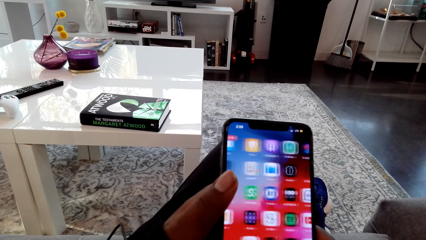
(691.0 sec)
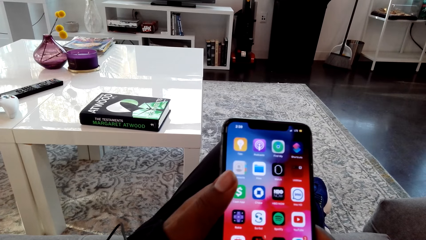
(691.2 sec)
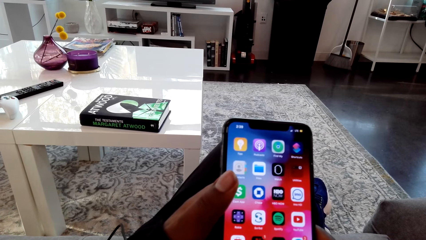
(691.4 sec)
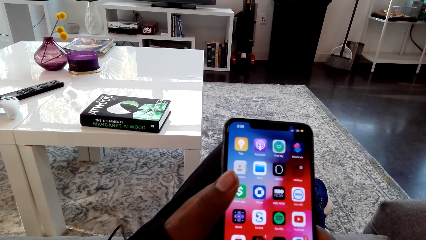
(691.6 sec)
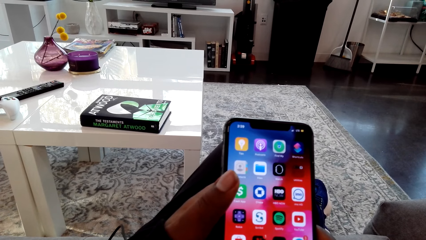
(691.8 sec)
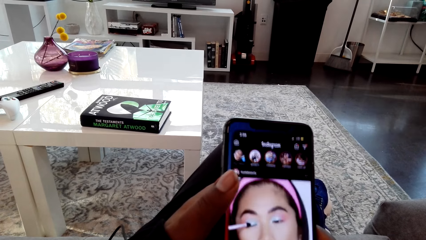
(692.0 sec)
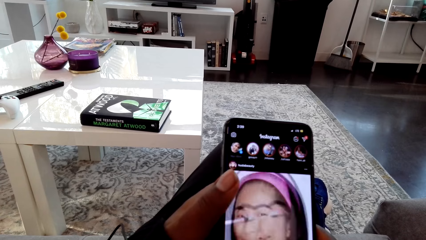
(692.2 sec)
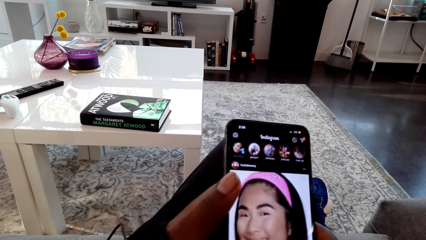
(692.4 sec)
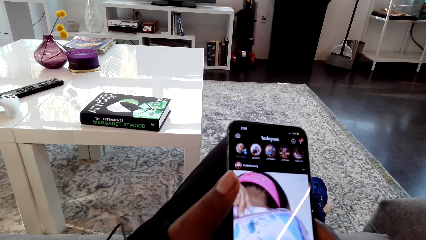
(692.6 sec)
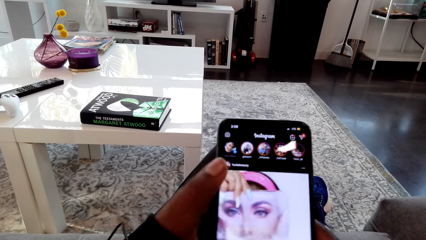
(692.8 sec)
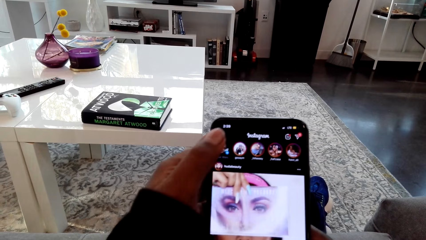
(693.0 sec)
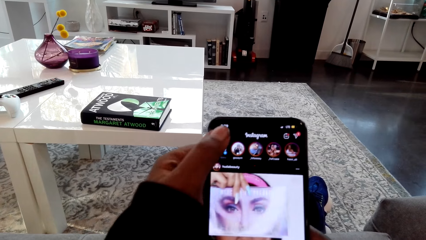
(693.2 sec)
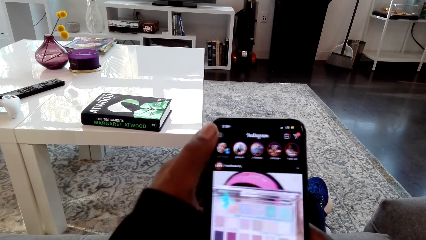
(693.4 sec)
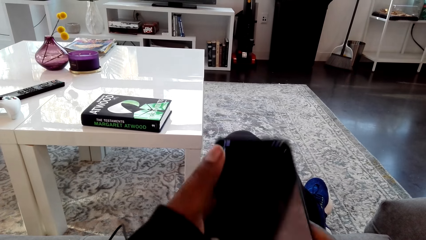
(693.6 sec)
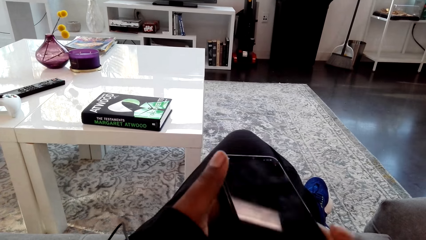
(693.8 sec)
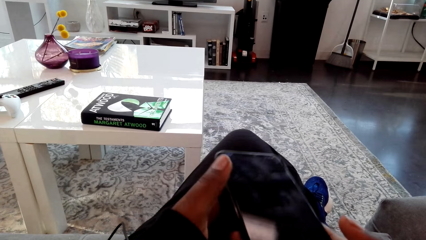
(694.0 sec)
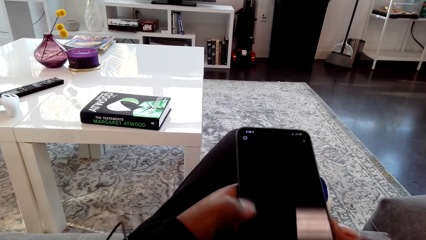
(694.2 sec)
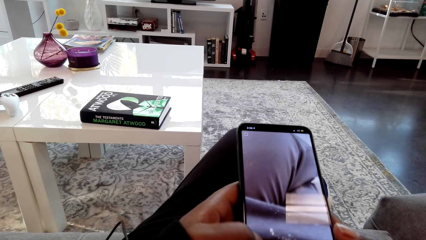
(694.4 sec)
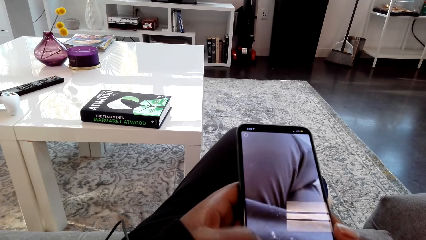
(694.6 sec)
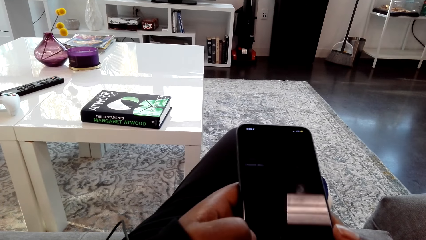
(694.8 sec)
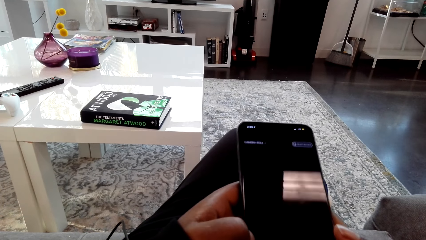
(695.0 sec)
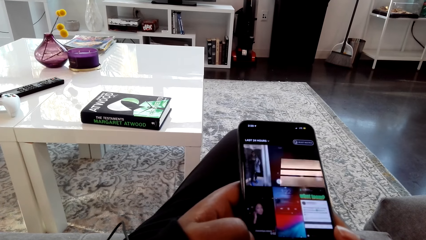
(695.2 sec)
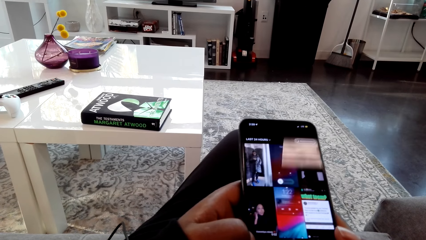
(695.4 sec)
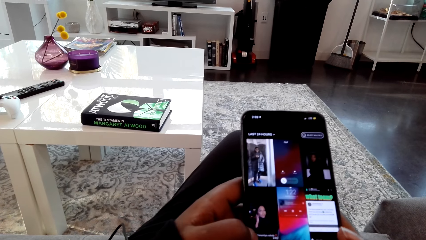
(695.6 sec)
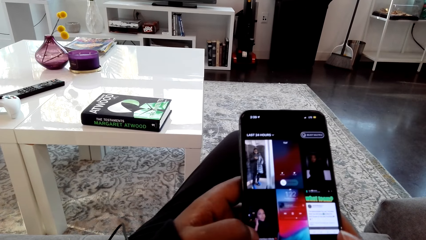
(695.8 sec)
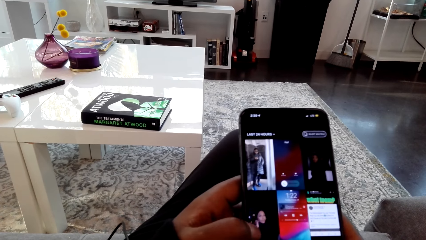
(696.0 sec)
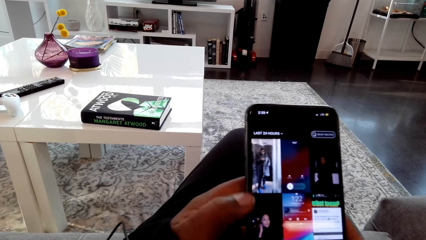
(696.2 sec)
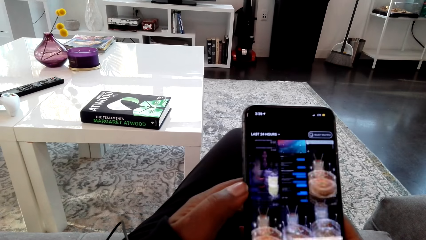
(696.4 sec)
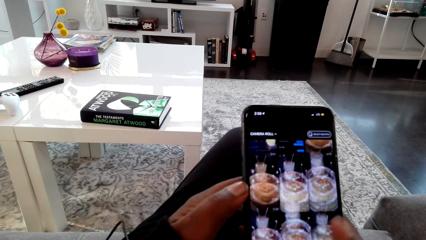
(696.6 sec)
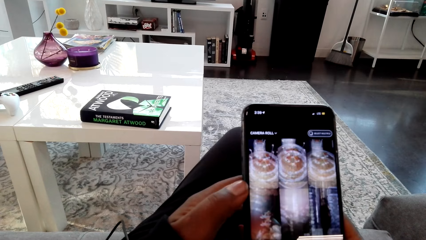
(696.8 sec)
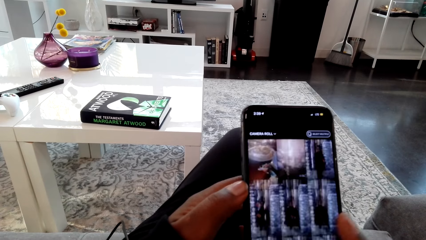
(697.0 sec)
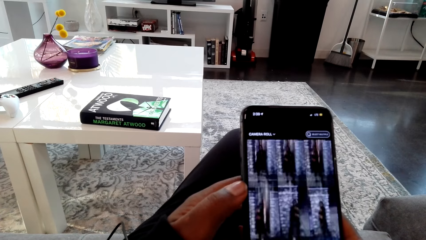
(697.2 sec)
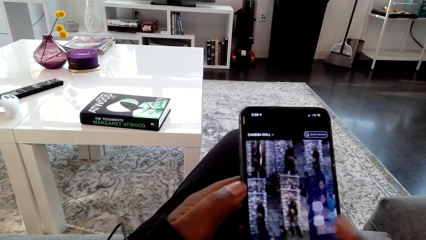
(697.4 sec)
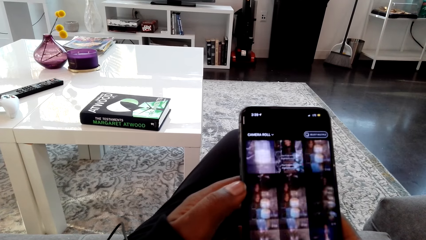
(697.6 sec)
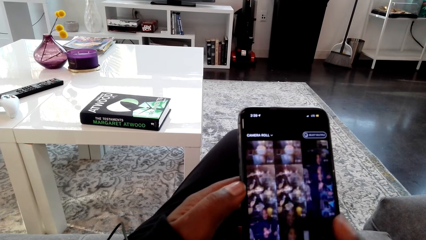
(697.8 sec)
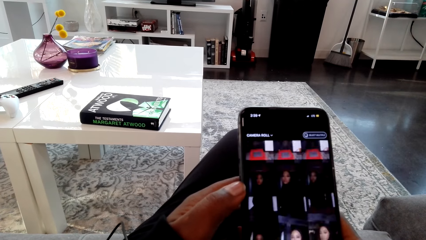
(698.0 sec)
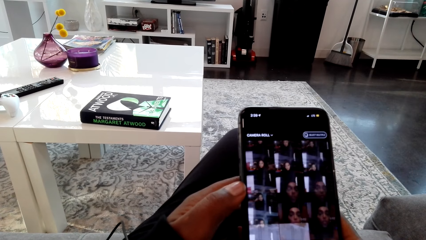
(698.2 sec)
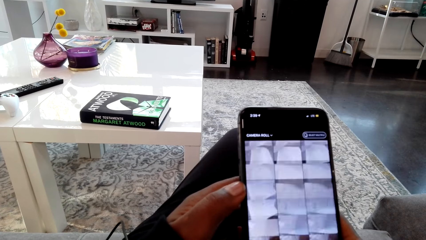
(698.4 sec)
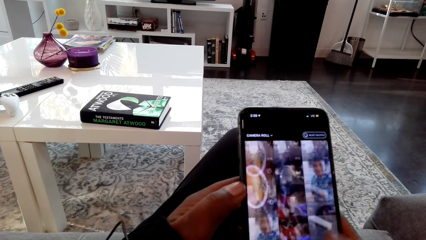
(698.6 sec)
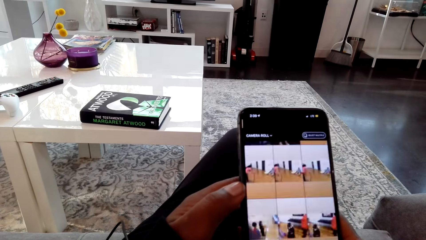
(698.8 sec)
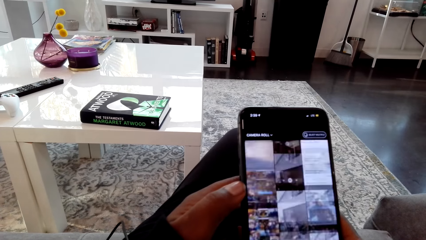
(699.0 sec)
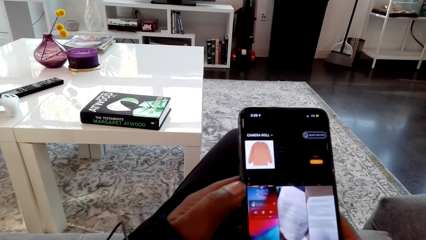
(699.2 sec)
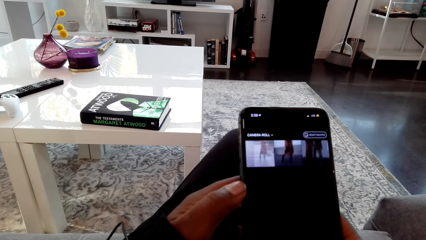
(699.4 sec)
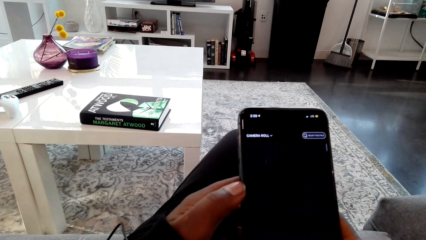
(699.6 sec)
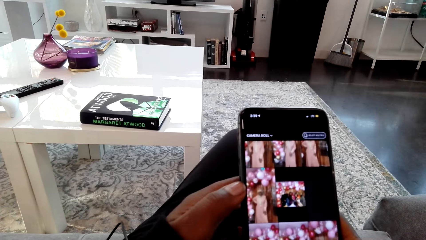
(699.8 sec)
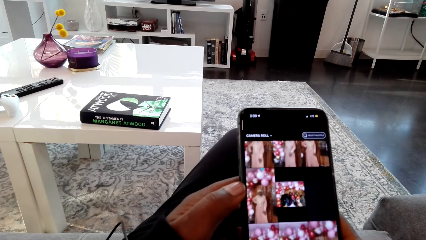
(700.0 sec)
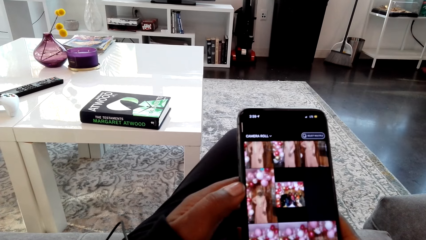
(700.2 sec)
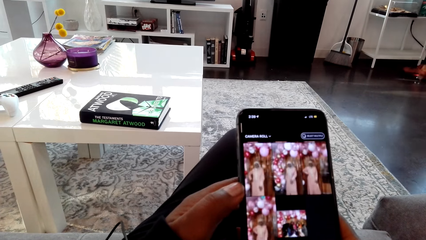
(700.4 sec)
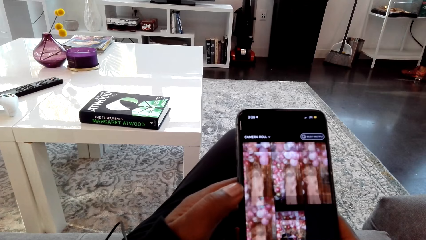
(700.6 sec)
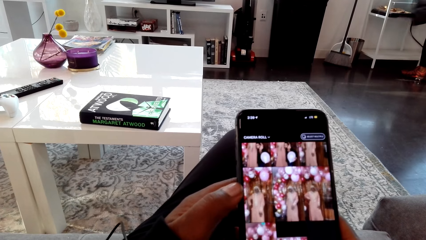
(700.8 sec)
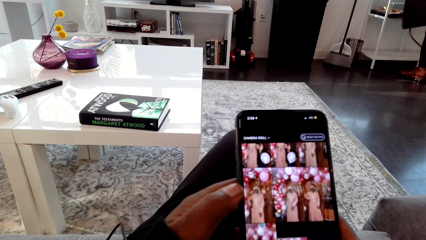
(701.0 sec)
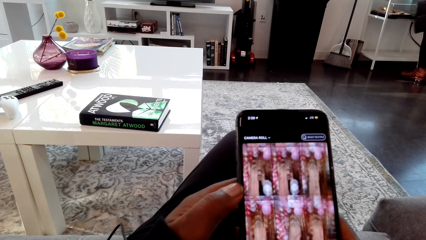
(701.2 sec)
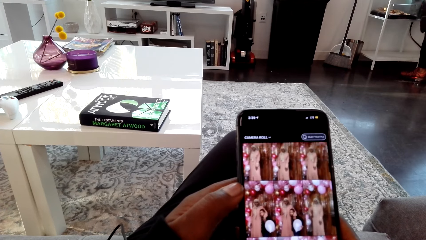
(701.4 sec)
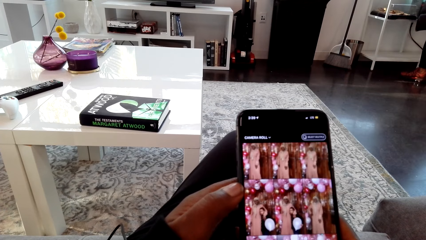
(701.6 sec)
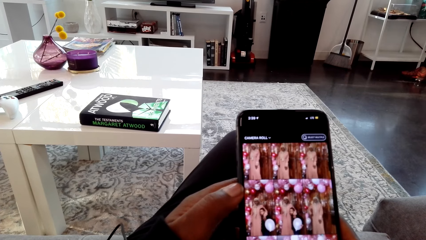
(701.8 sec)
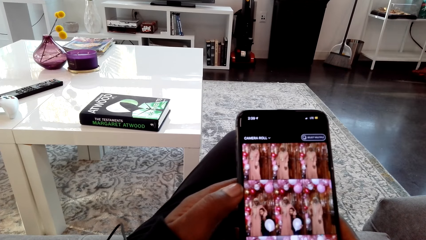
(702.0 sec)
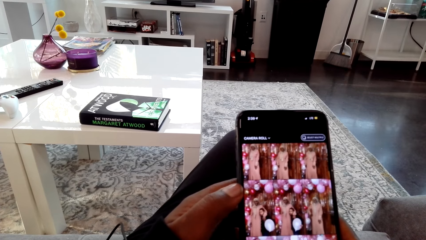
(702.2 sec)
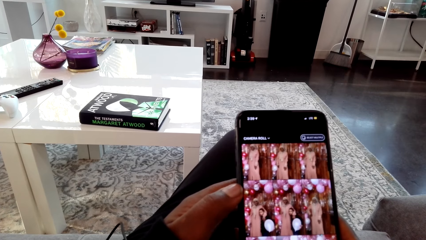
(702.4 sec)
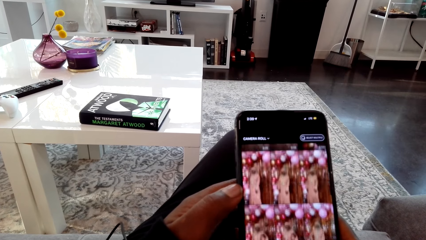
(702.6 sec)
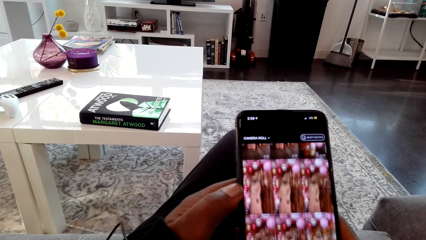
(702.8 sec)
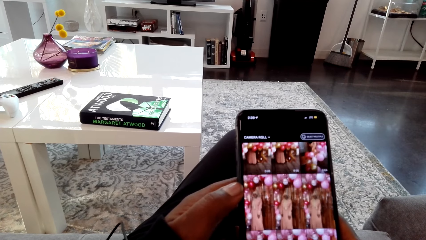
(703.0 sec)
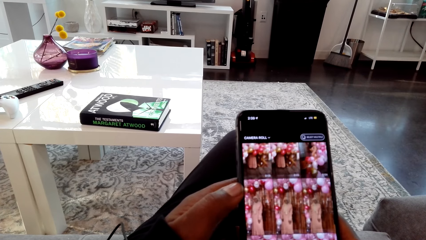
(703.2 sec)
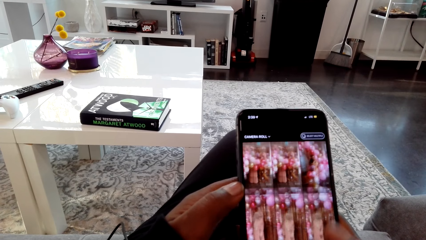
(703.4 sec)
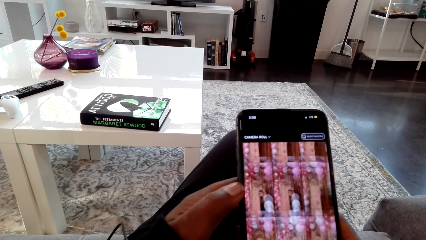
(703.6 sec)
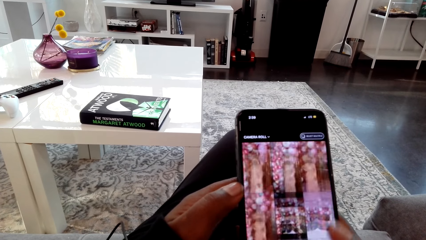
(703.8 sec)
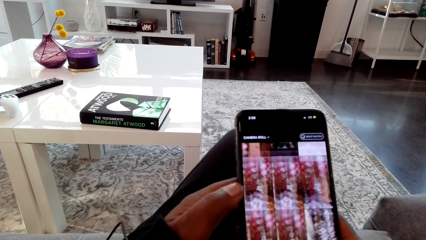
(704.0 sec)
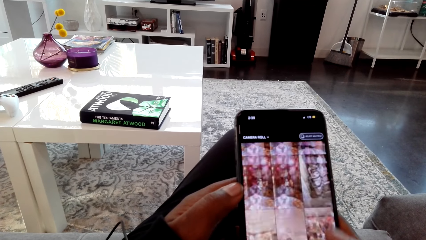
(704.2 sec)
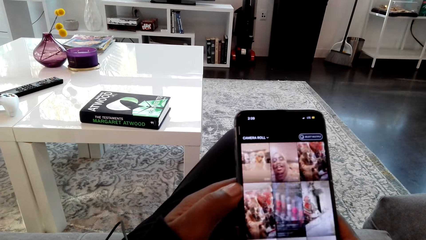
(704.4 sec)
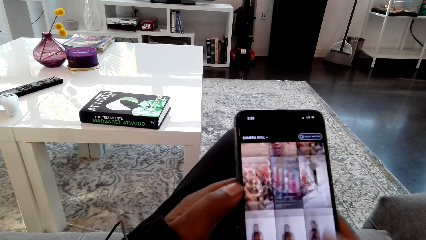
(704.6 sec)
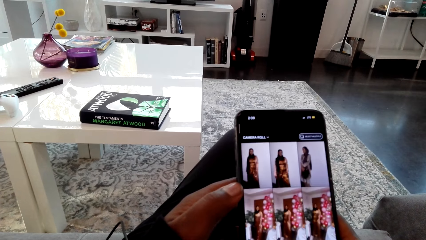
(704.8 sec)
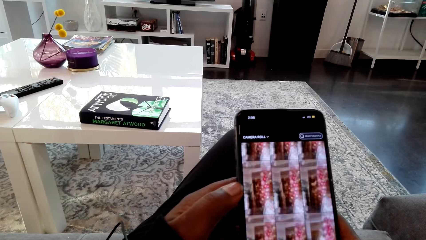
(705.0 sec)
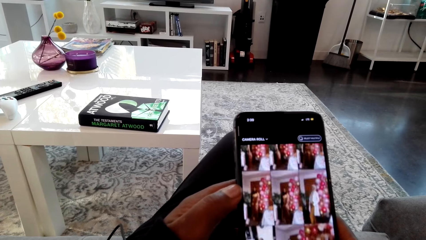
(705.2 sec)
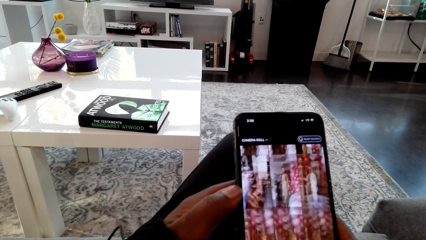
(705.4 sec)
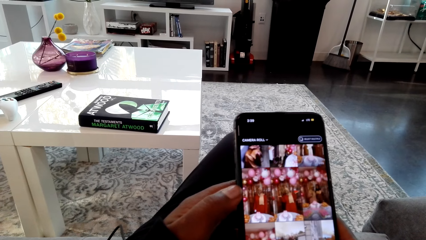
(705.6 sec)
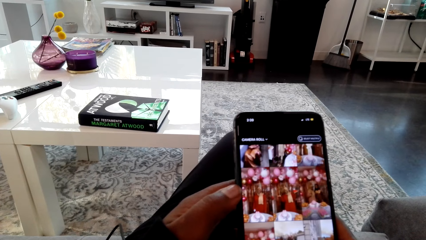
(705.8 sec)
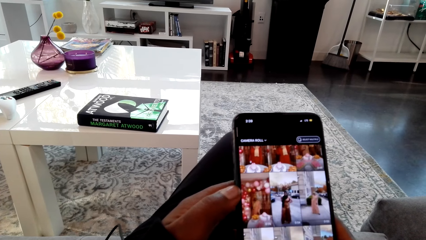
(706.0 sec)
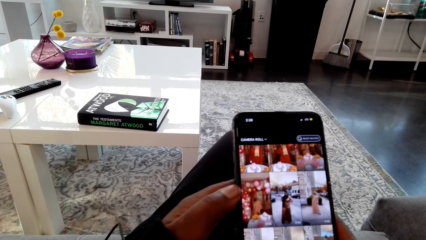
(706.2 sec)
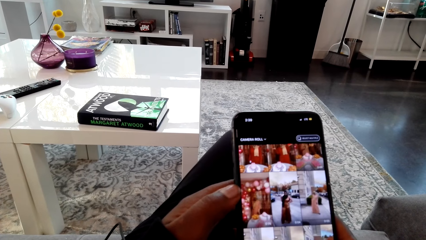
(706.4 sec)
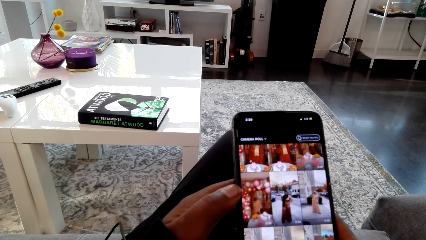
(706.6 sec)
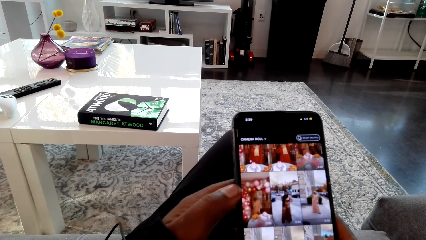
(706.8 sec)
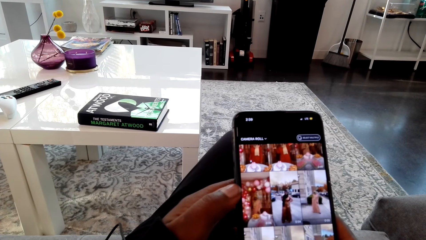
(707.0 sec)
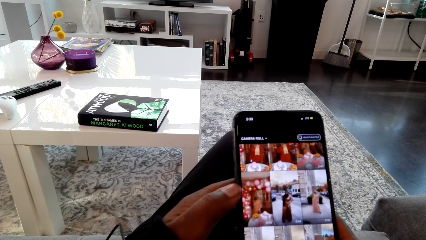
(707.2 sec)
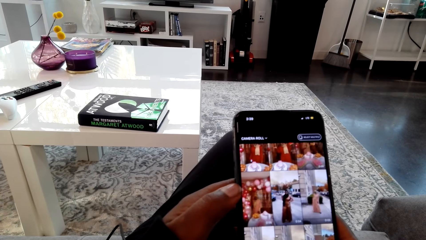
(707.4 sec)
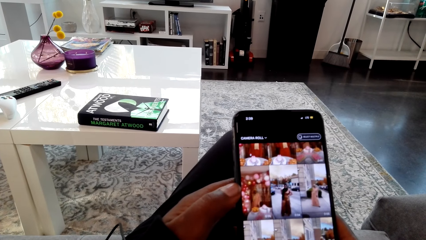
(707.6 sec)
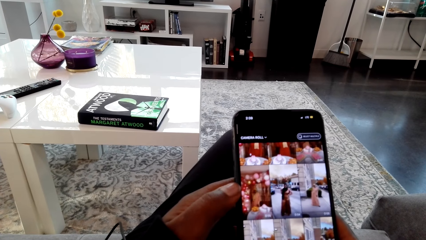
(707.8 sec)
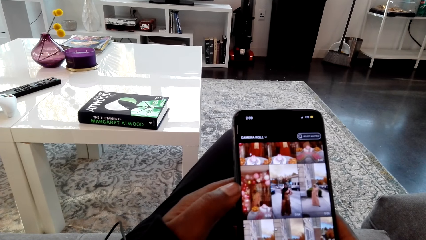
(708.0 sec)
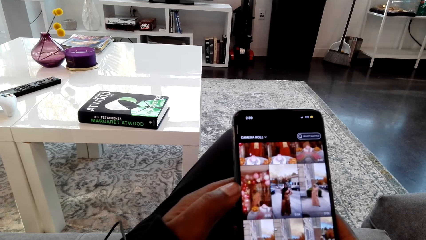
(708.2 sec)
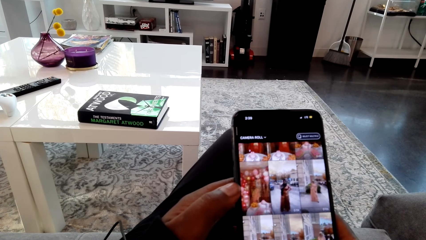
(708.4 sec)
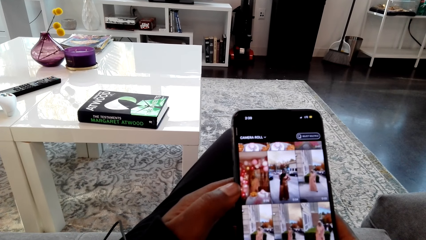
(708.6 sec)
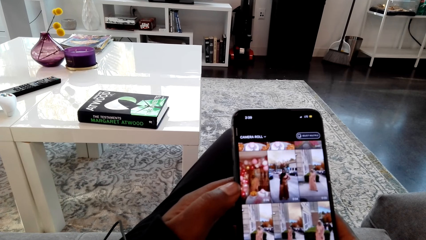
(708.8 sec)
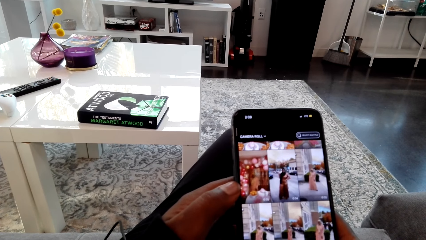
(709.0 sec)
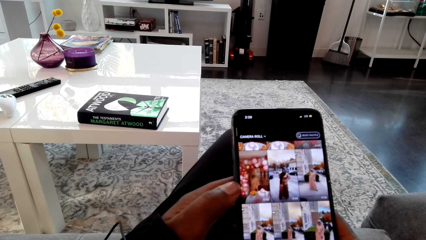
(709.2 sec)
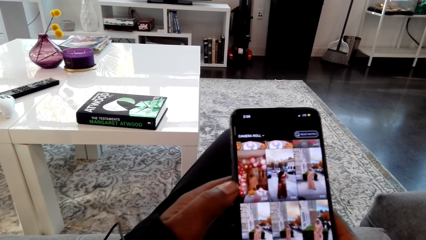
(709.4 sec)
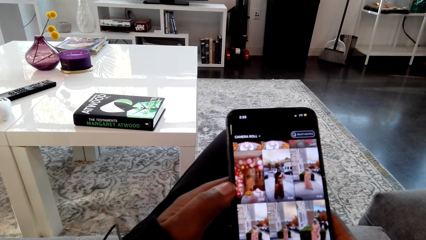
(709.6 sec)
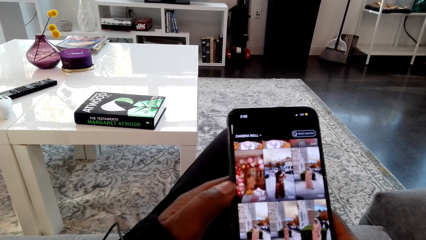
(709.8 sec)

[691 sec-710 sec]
The camera wearer looks at the phone screen and touches the phone screen with the right hand thumb.
